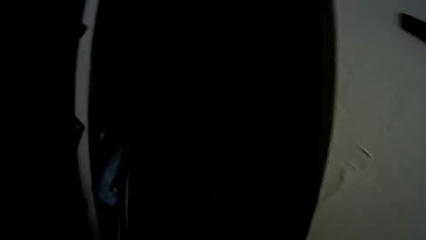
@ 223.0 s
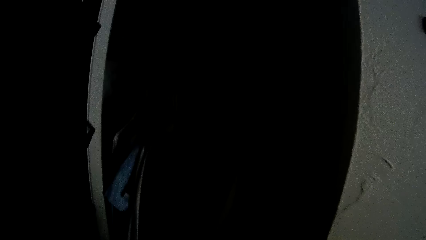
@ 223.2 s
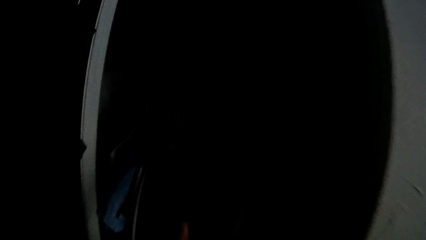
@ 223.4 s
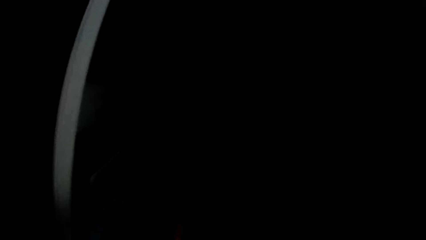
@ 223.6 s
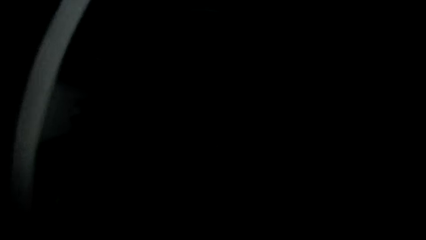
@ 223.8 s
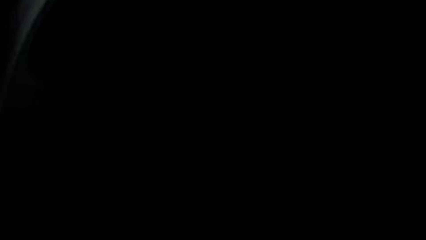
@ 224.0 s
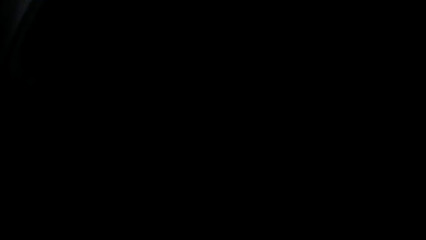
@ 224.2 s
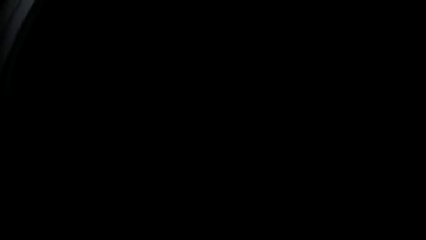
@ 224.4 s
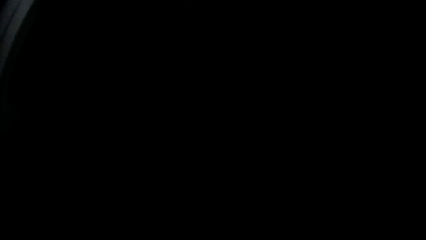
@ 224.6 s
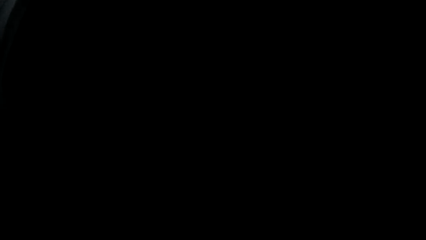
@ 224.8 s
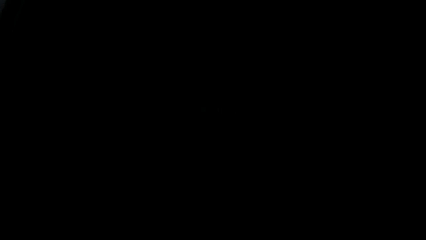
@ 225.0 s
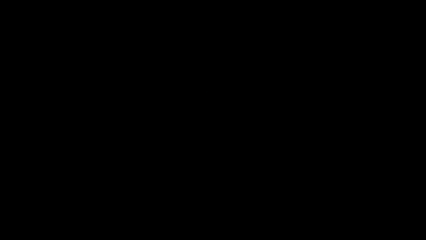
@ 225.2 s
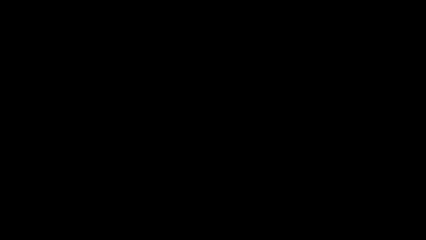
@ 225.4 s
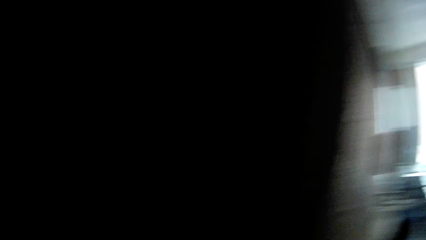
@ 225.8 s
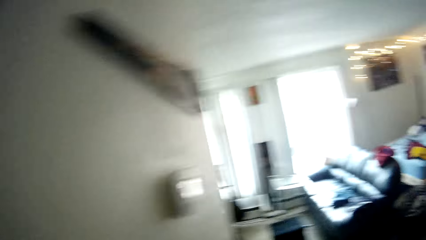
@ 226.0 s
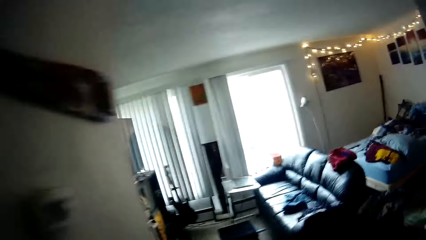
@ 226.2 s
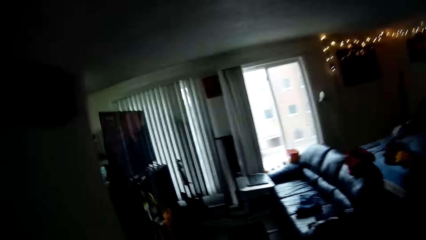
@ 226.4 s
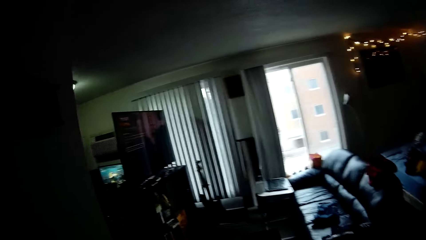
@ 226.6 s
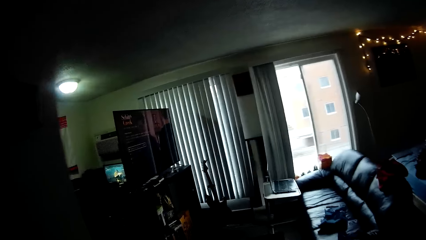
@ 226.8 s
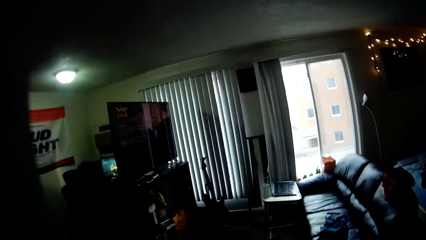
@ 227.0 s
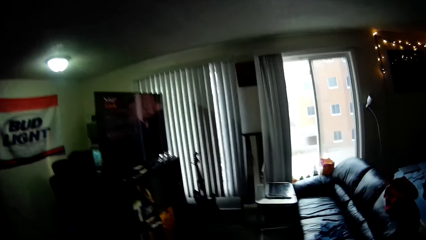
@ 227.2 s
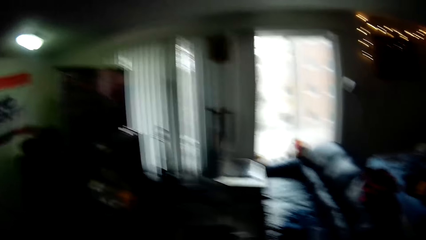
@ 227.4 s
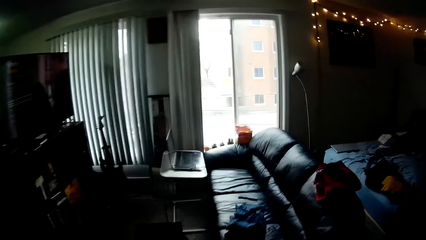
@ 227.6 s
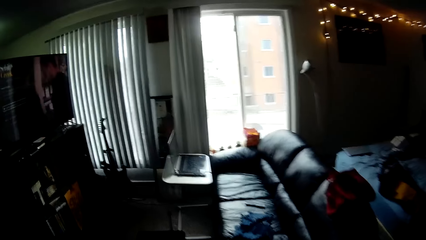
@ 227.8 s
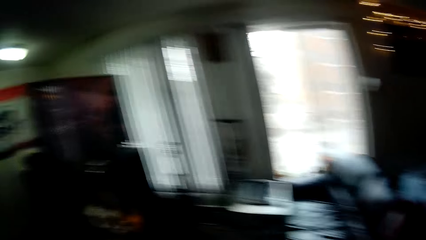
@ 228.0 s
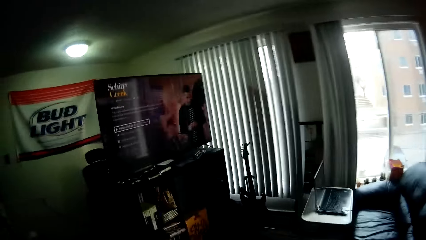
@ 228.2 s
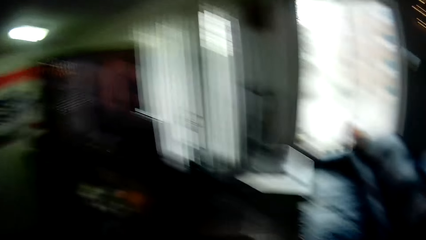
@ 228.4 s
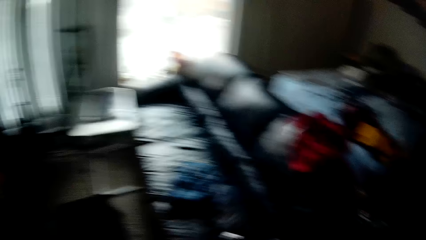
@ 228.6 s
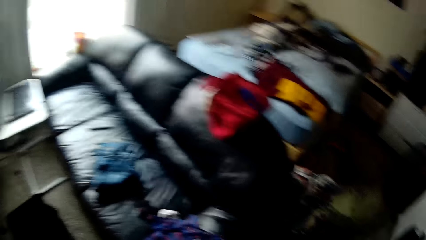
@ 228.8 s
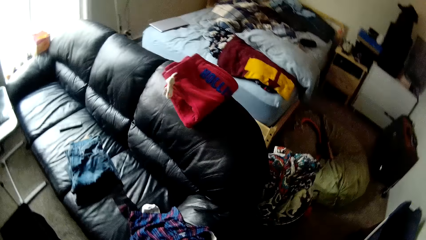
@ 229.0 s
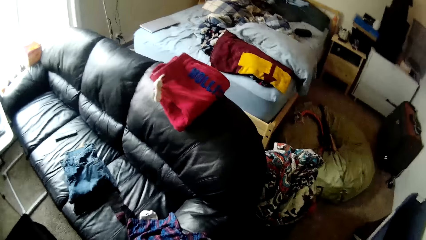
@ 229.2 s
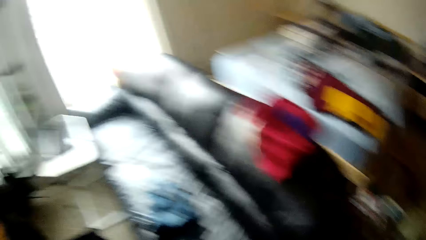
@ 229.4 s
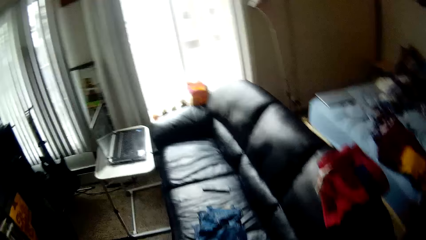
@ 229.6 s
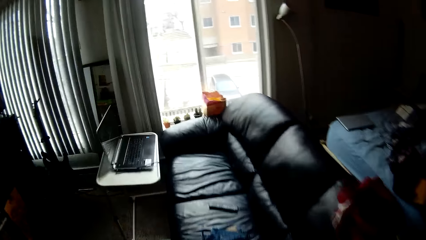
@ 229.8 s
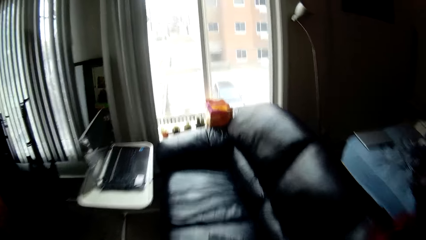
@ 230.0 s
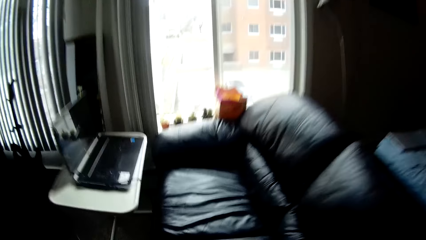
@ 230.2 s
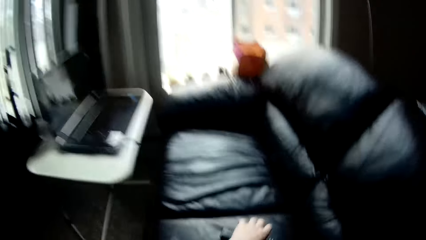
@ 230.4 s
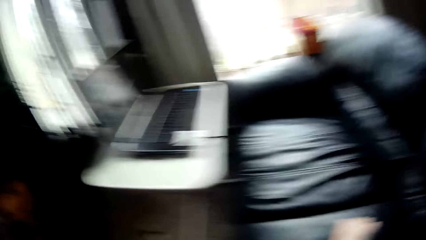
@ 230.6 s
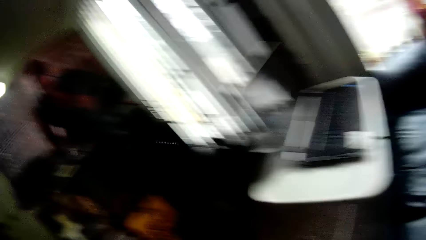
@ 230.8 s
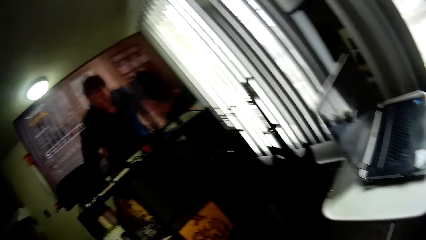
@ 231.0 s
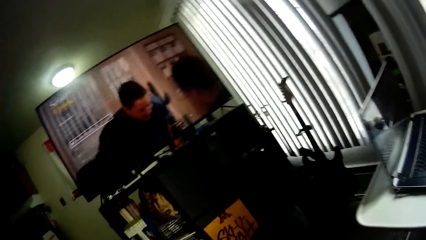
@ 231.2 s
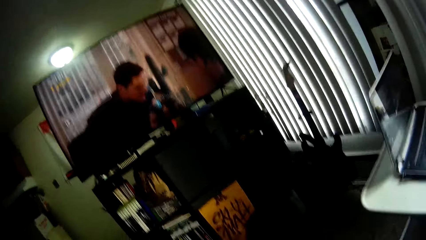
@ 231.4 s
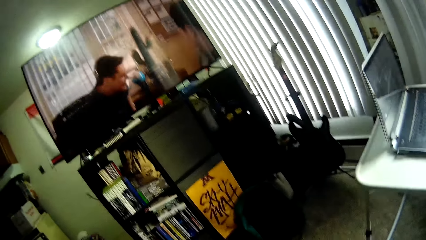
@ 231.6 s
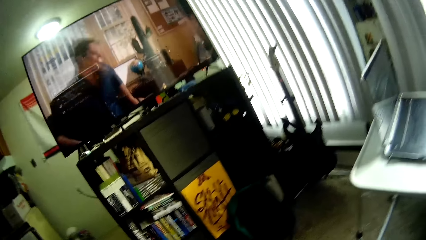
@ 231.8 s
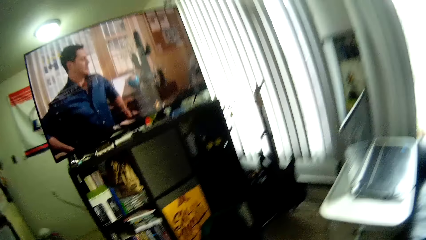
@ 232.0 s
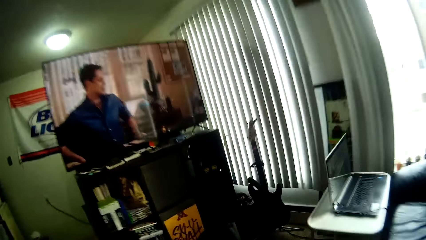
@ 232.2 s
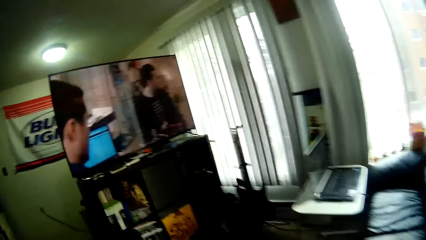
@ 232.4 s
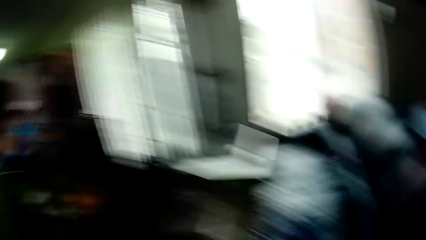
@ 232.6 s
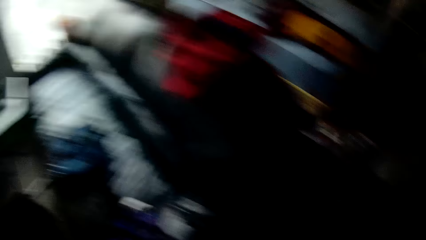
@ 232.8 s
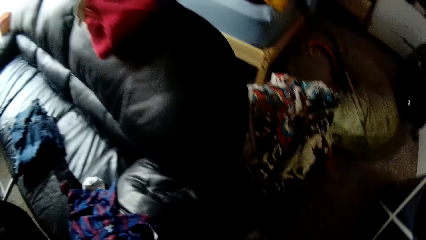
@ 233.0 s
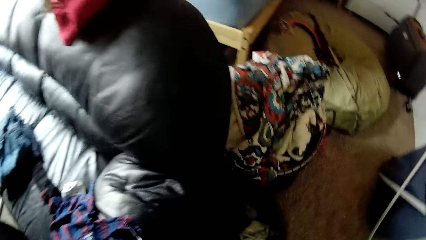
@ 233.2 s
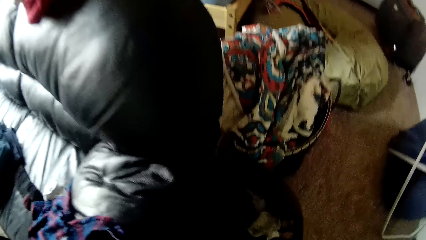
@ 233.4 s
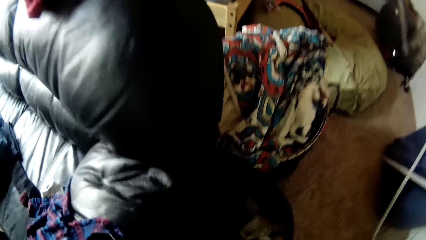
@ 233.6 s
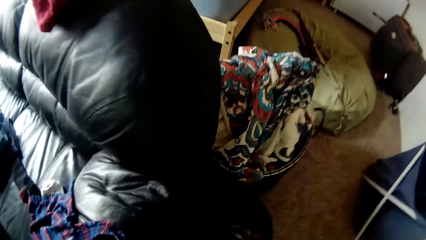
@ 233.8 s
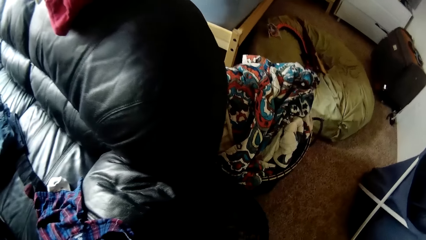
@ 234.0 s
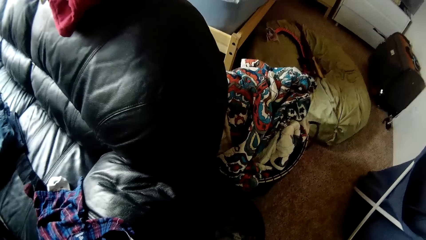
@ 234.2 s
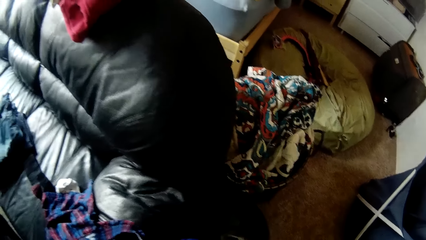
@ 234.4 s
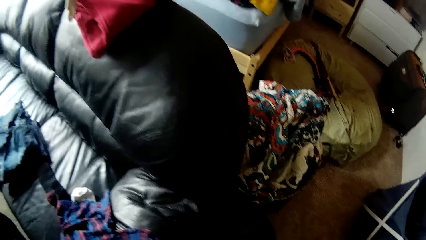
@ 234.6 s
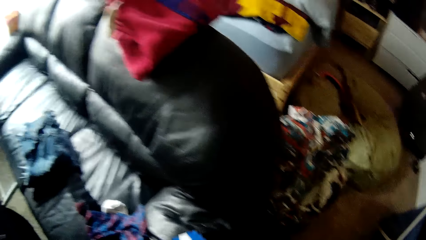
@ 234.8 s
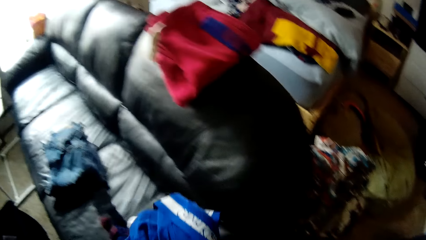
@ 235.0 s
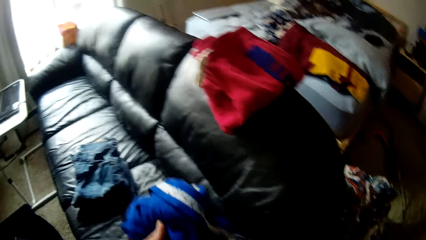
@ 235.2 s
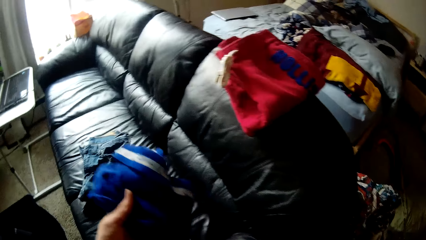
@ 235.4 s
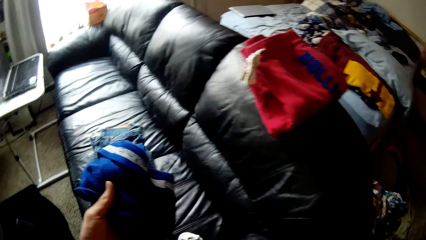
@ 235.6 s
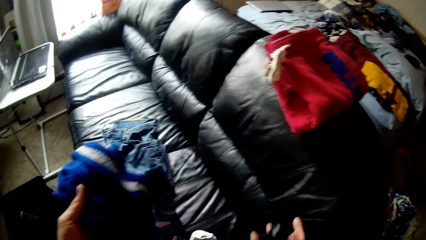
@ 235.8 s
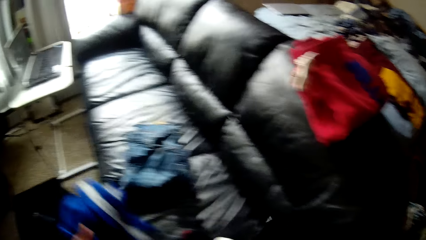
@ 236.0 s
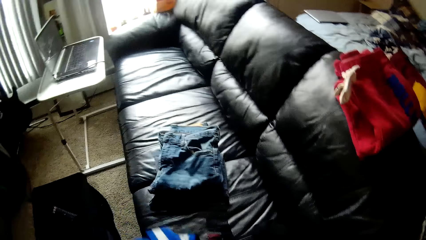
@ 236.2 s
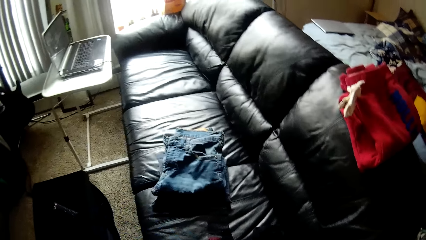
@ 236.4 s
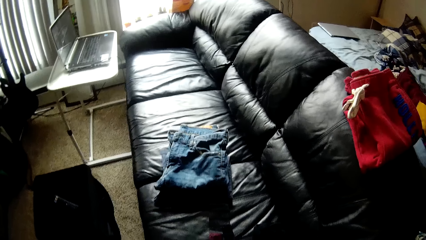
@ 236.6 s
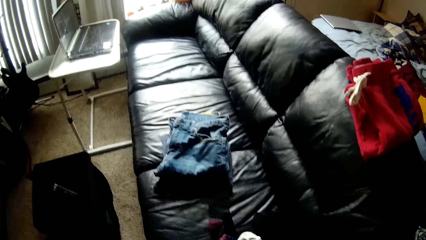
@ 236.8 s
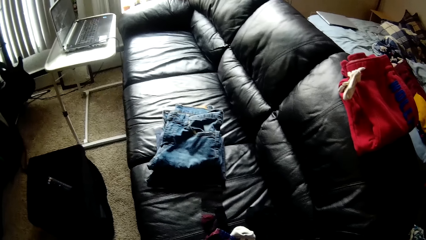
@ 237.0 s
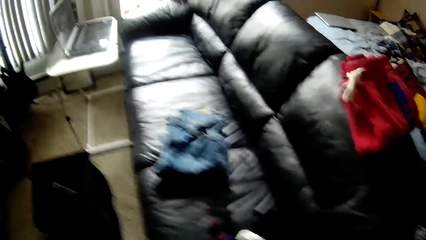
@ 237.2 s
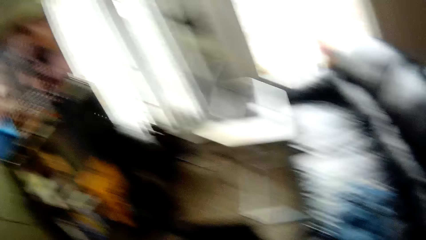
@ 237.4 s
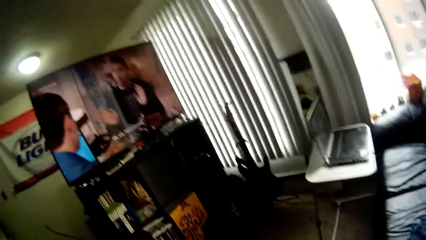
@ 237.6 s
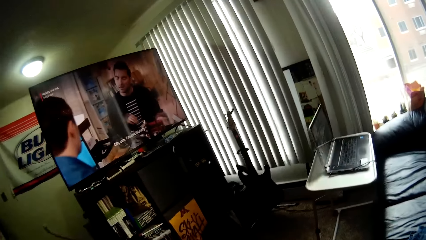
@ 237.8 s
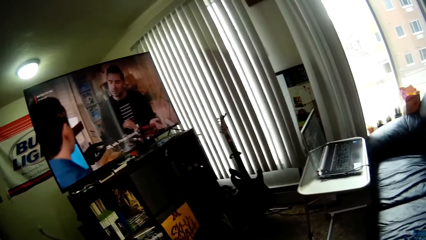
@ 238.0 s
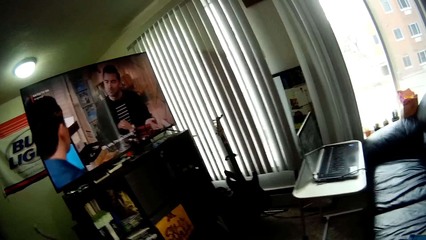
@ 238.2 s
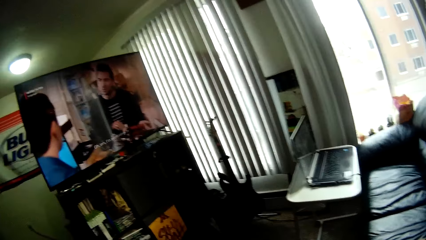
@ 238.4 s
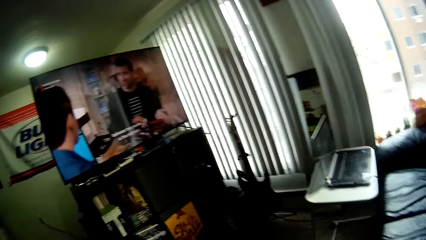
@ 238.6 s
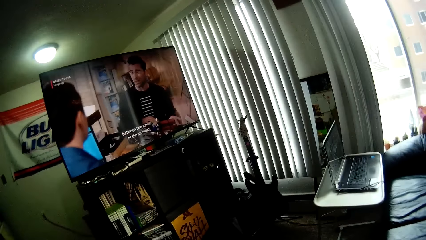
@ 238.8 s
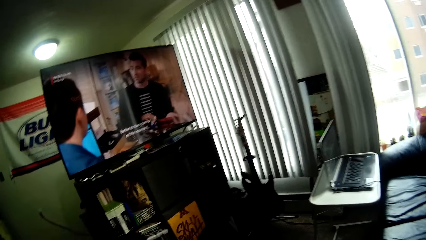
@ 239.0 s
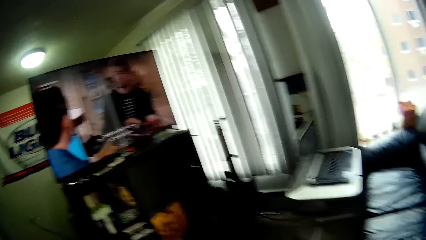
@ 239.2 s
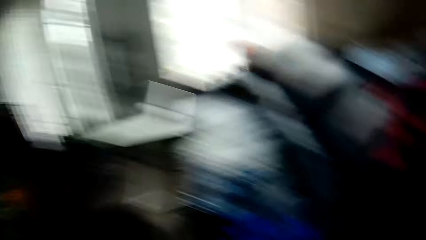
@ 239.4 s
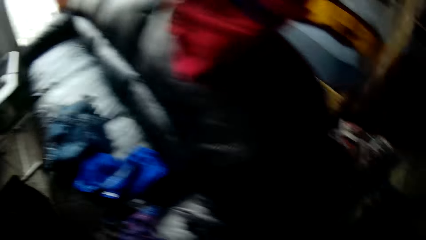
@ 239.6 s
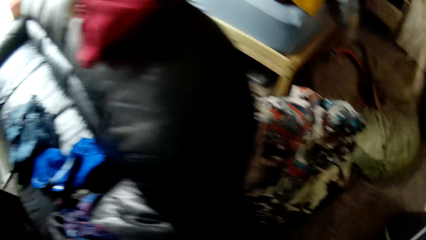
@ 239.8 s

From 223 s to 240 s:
The camera wearer picks a cloth from the chair with his left hand. He throws shorts on the seat.
